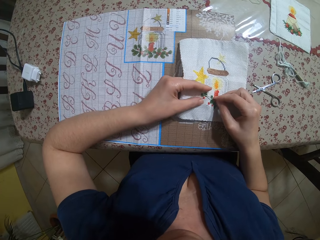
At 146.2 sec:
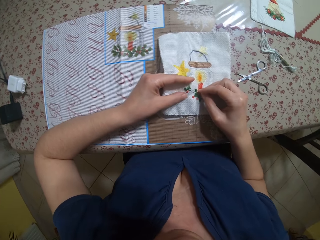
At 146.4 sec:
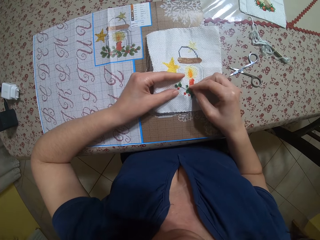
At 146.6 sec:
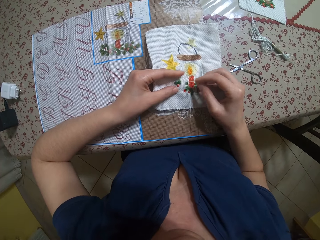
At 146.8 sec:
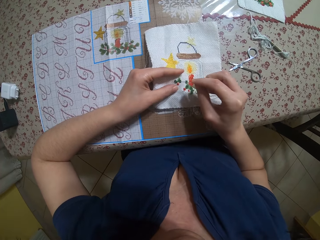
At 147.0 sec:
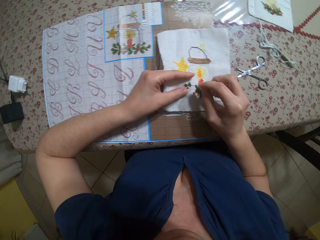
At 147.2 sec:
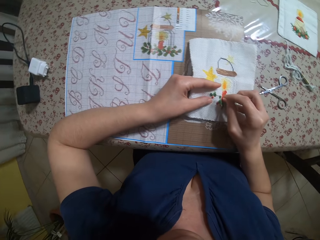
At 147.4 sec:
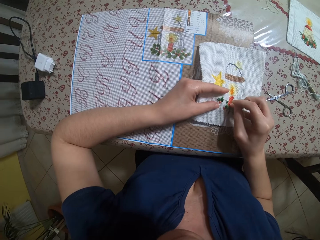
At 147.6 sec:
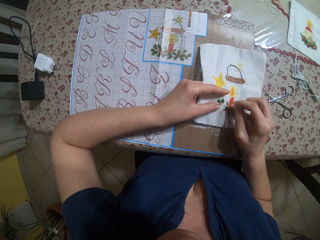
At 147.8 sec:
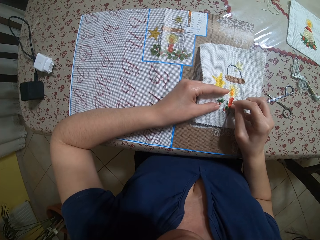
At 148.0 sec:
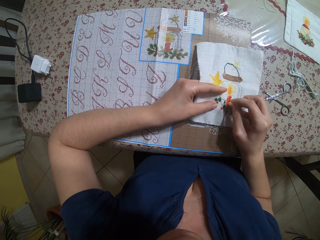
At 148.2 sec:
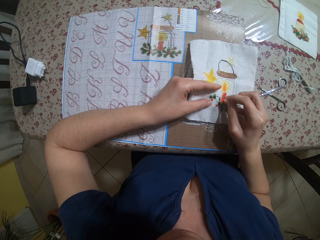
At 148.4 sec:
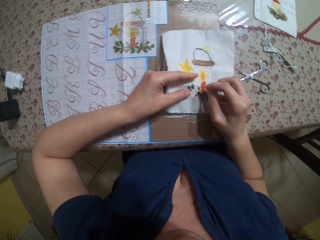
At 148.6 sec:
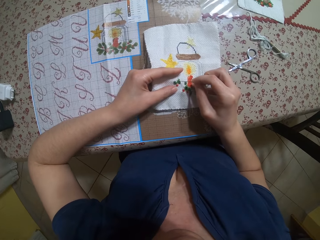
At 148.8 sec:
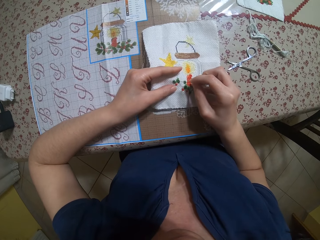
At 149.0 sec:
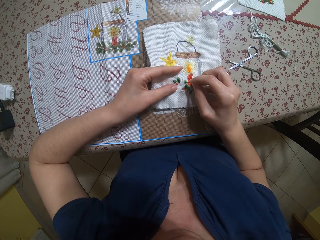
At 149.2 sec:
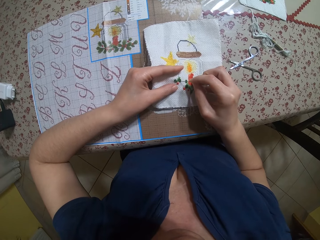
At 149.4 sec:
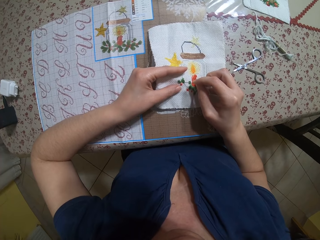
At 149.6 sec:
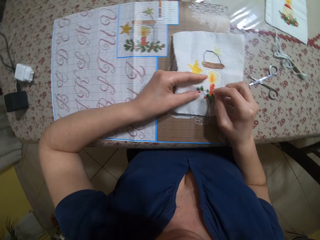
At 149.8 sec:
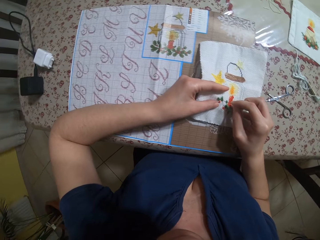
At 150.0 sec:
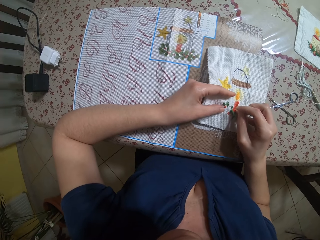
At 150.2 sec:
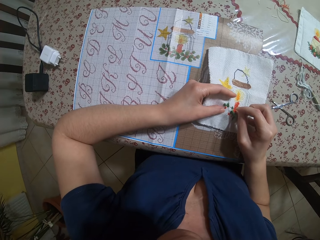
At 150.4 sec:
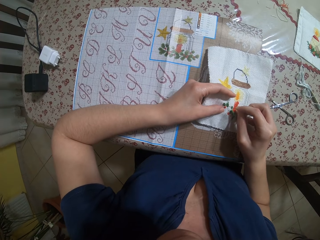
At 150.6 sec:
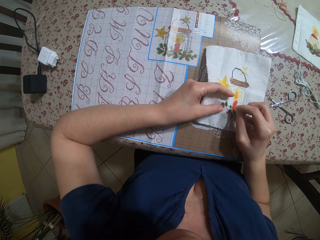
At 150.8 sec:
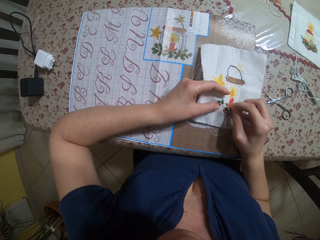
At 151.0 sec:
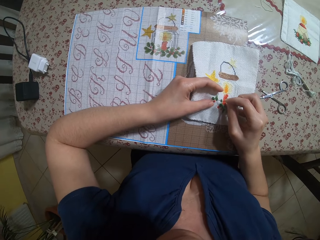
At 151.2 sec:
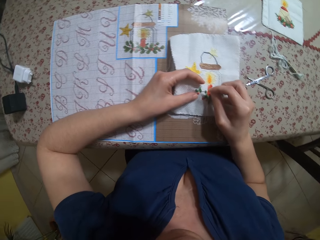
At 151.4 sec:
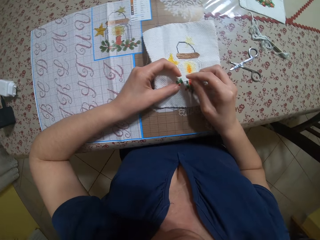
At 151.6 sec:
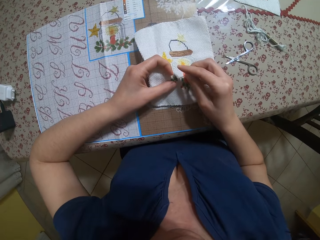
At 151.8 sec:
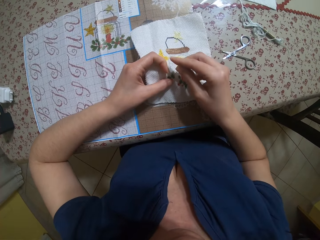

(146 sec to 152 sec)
The camera wearer sews a design on the fabric with the needle in her right hand.

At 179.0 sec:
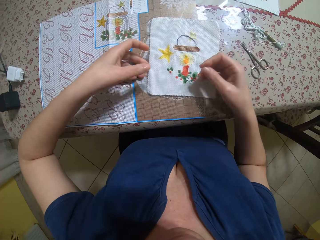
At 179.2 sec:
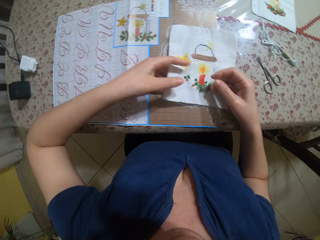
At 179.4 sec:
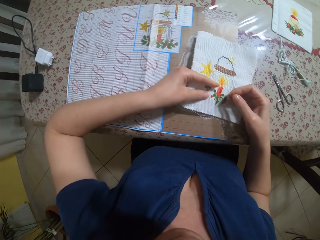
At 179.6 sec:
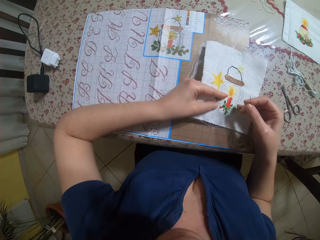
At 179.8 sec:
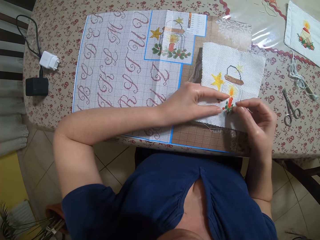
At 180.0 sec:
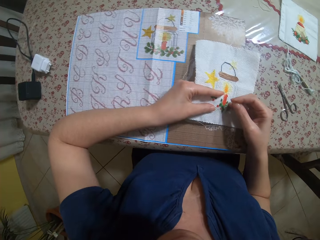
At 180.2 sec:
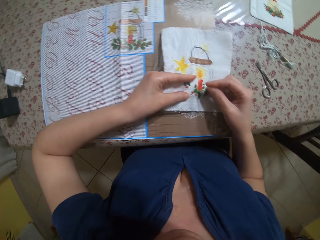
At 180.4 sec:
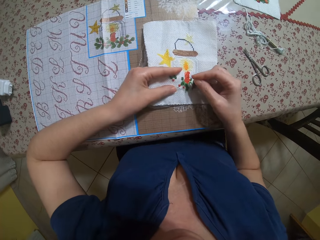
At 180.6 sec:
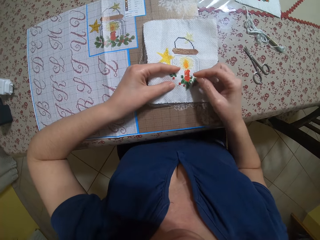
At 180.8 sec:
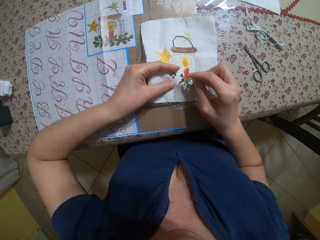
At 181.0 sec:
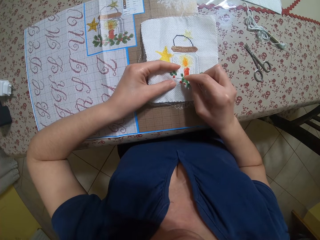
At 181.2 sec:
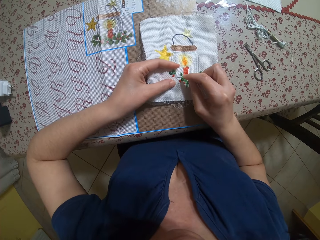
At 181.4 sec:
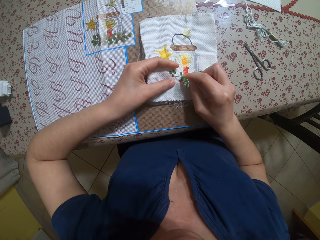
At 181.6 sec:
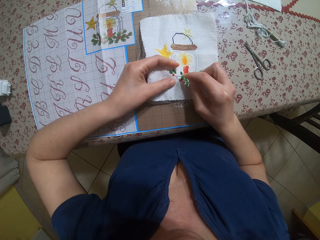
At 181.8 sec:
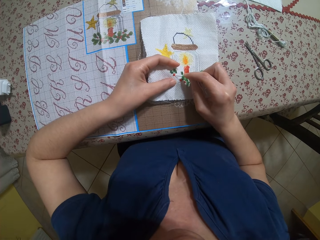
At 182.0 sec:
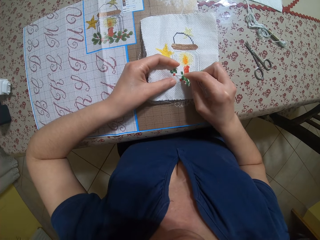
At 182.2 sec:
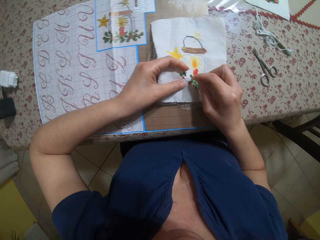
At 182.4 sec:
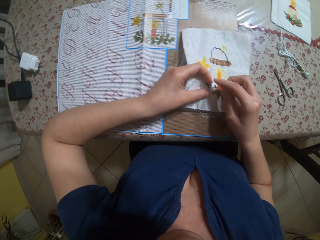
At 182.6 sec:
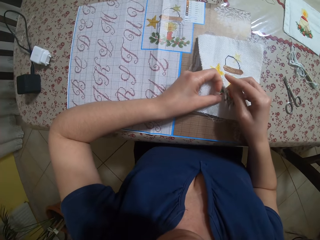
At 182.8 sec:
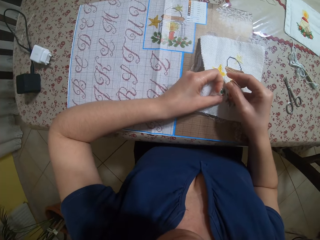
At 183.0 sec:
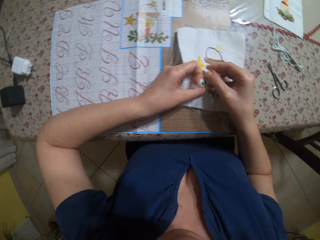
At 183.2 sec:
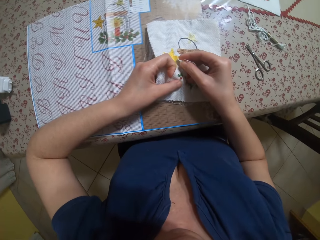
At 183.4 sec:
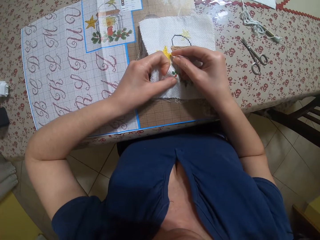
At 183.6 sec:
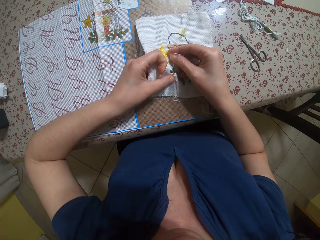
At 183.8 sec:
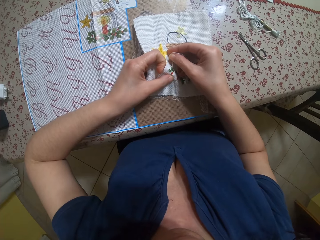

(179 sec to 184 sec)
The camera wearer sews a design on the fabric with the needle in her right hand.

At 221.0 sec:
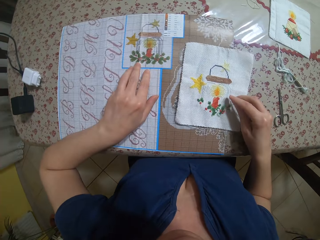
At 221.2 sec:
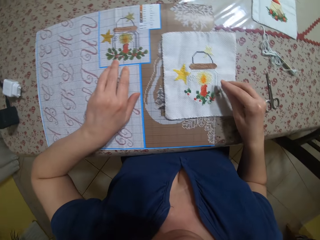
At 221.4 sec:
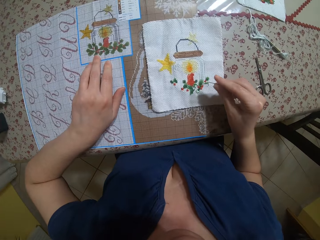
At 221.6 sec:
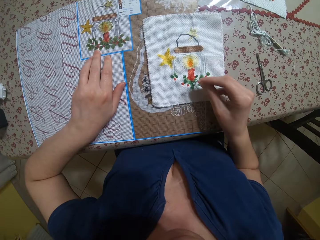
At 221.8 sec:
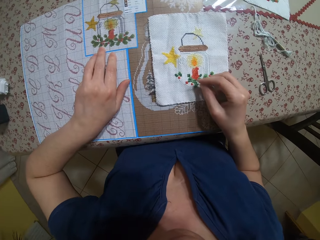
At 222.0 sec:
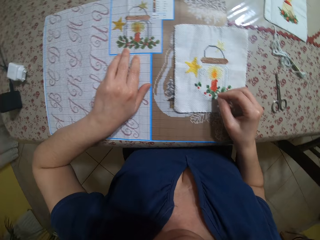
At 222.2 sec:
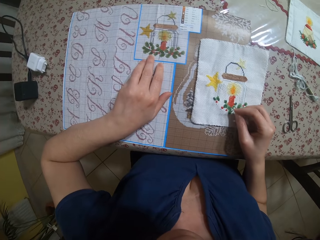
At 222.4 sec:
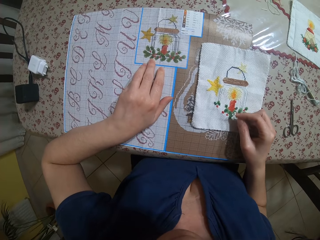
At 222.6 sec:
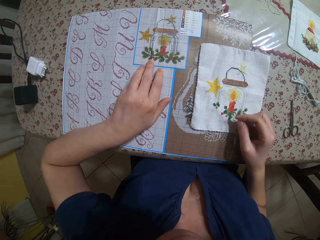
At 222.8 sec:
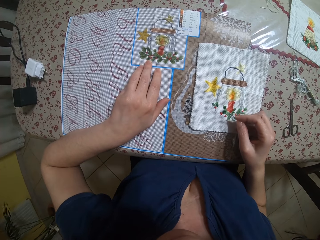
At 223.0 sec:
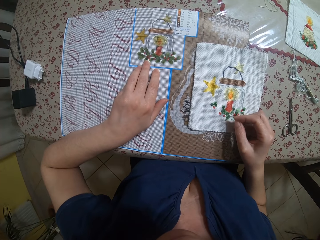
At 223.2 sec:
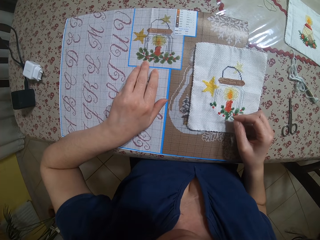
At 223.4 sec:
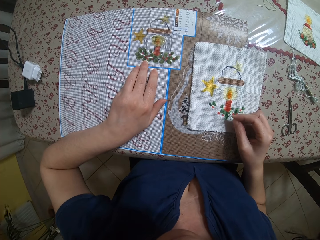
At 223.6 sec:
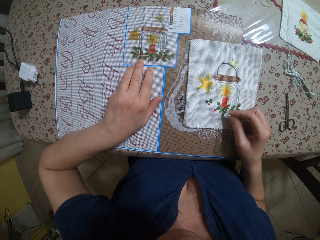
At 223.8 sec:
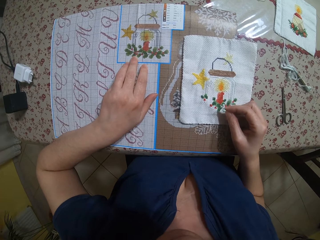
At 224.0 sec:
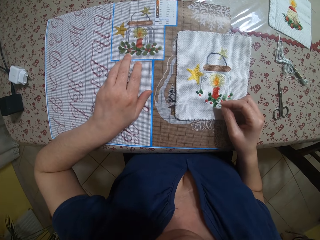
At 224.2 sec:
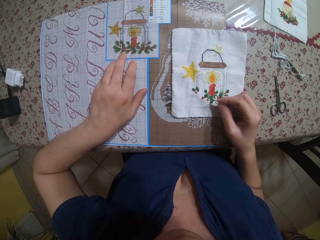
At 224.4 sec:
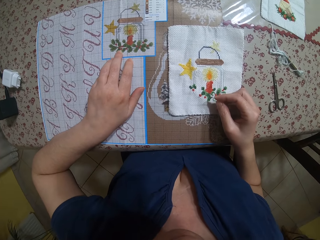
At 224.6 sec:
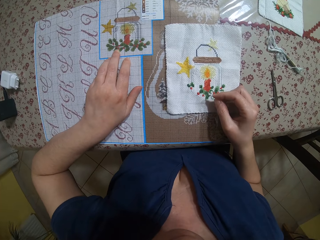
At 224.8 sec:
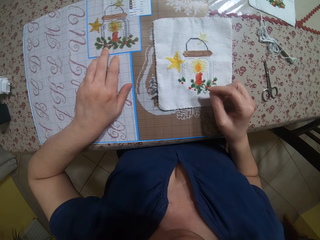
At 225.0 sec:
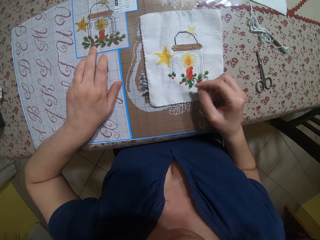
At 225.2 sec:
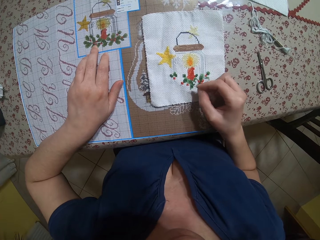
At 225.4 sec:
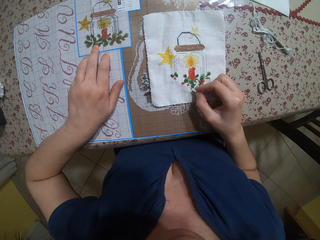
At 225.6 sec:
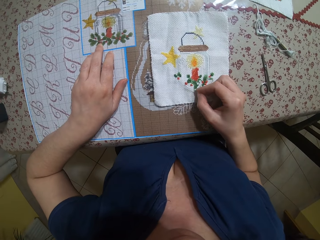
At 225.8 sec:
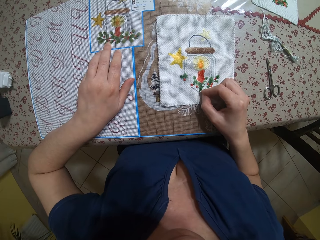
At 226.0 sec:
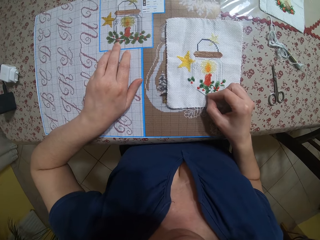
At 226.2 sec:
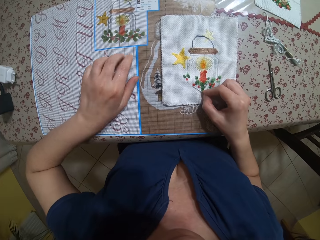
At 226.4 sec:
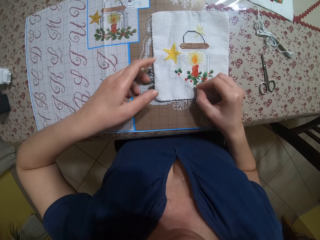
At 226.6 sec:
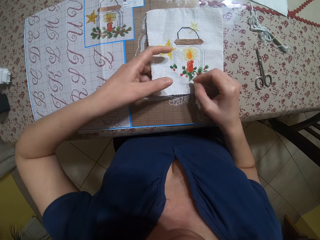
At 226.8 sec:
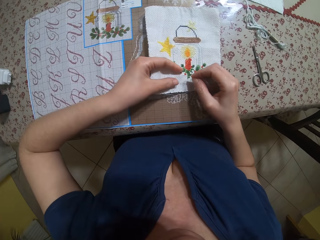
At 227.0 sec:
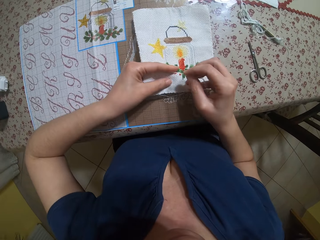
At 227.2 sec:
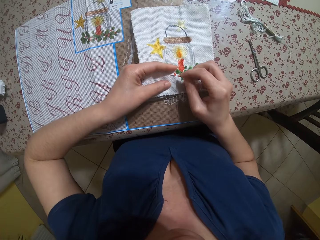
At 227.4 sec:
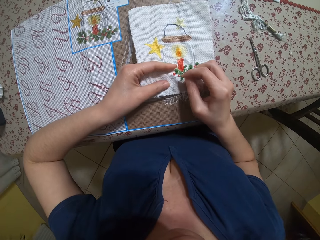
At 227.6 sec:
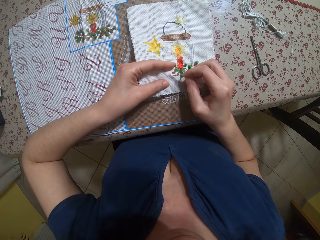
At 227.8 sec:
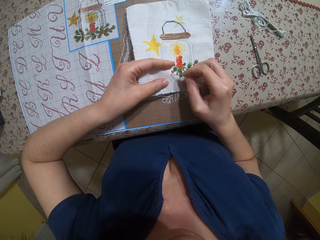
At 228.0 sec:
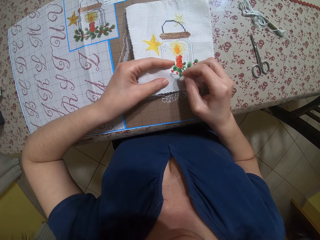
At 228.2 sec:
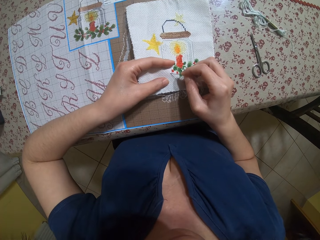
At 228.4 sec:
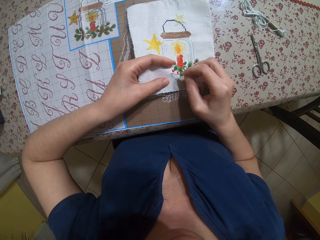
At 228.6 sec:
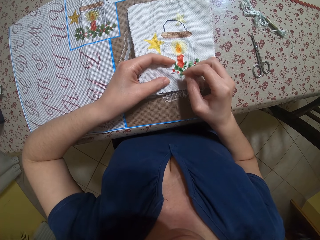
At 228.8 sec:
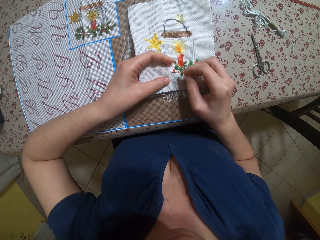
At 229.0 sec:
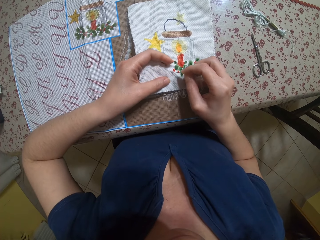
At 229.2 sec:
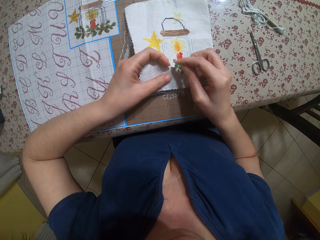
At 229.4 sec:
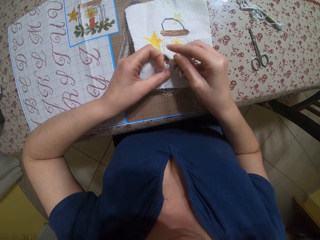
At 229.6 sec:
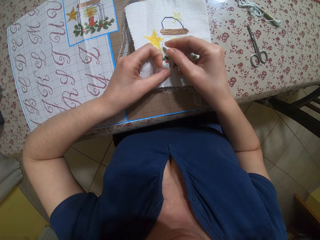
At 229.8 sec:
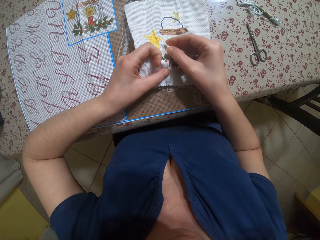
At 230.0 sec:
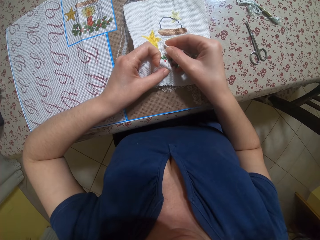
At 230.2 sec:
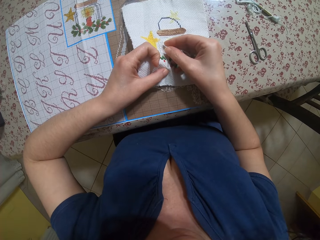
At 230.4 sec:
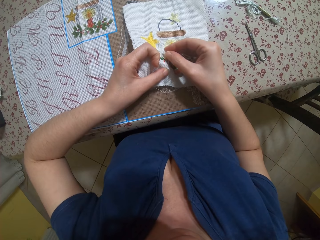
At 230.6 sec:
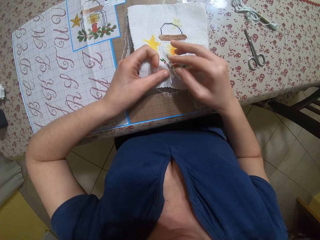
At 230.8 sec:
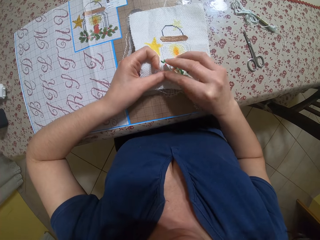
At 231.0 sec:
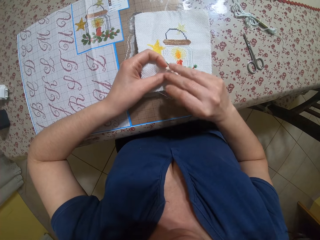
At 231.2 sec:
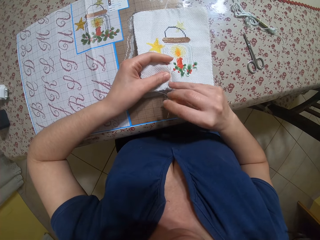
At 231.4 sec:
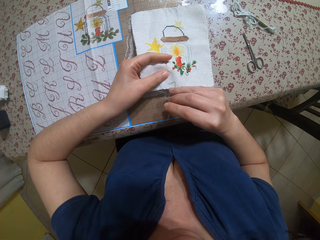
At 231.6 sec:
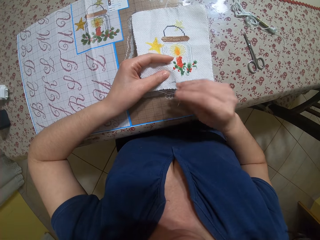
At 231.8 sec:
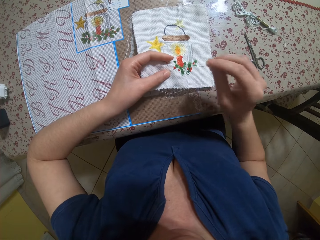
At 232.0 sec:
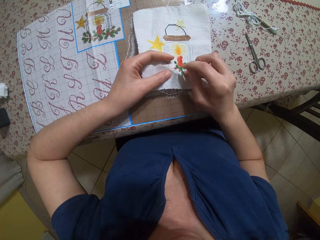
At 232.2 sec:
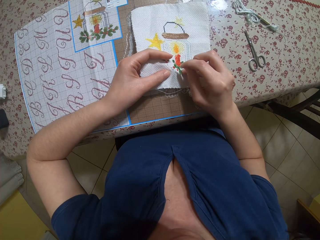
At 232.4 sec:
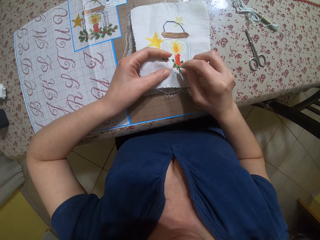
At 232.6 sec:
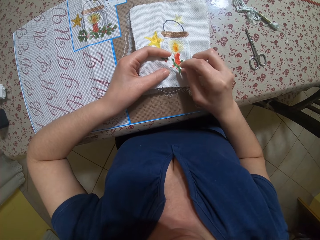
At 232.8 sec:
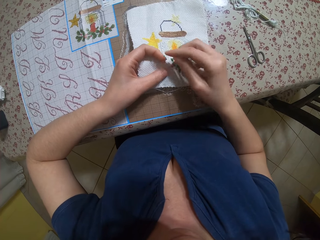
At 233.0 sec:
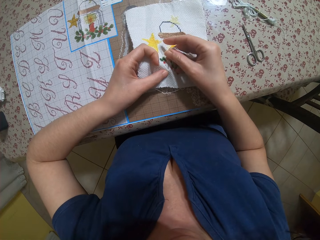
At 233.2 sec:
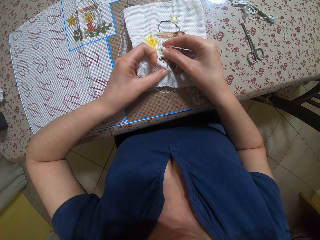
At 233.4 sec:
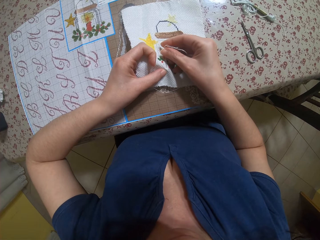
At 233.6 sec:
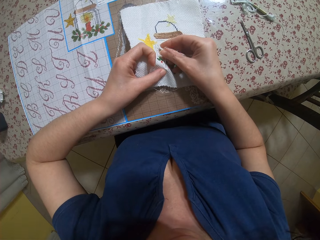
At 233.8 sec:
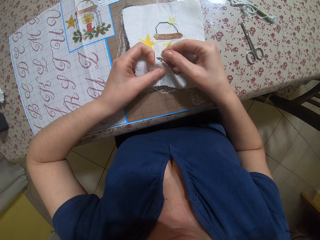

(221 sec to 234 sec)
The camera wearer moves the piece of cloth with her left hand. She sews a design on the fabric with the needle in her right hand.
